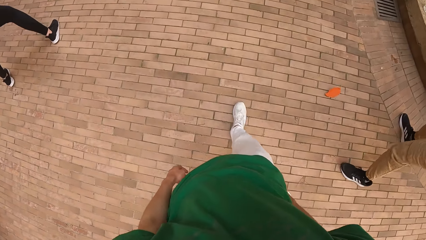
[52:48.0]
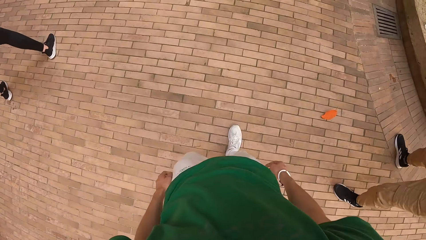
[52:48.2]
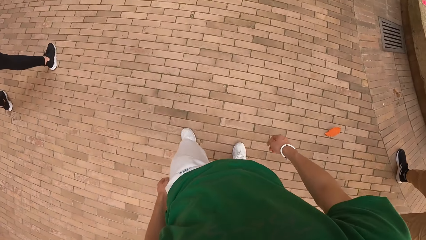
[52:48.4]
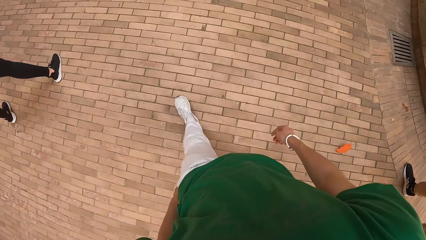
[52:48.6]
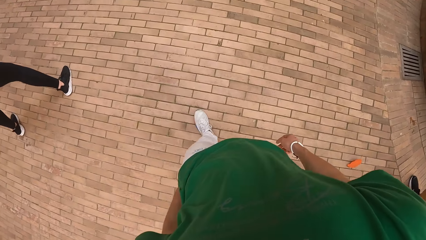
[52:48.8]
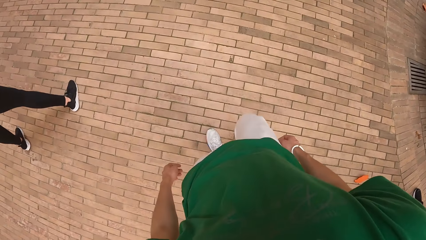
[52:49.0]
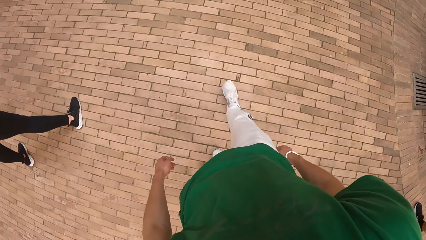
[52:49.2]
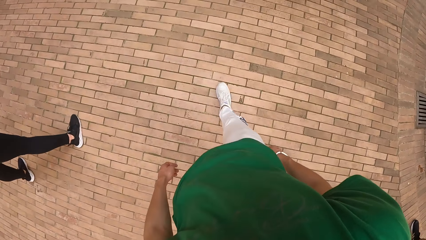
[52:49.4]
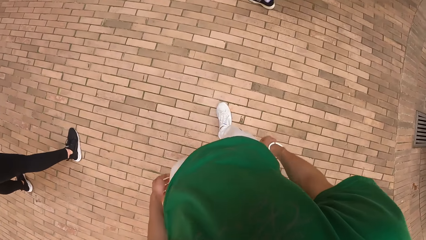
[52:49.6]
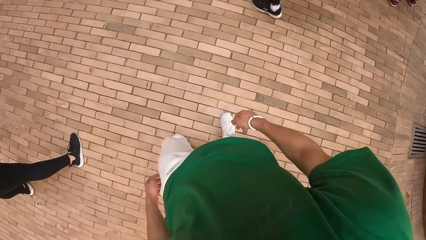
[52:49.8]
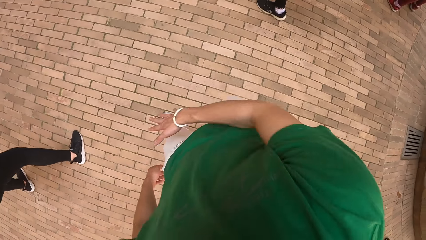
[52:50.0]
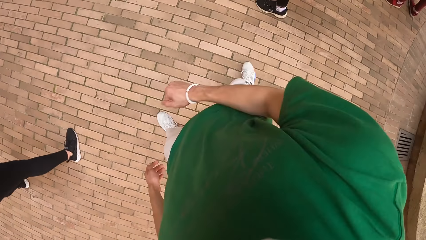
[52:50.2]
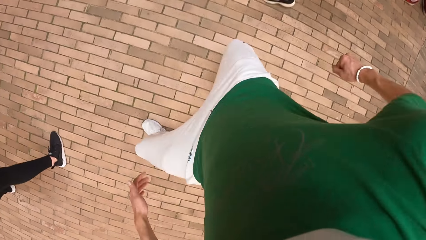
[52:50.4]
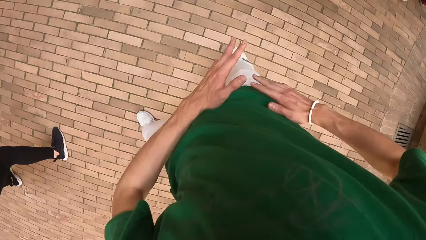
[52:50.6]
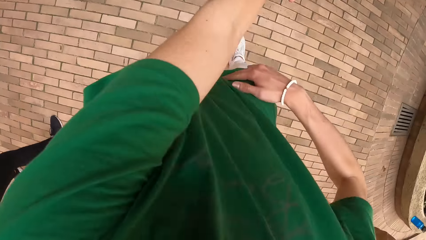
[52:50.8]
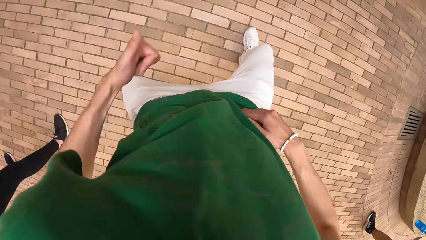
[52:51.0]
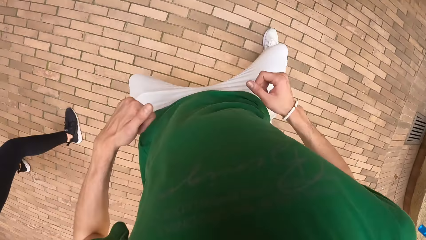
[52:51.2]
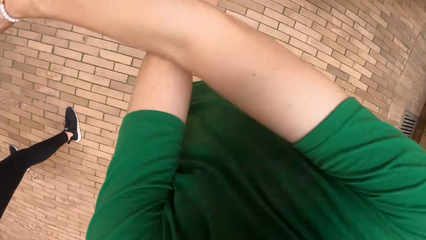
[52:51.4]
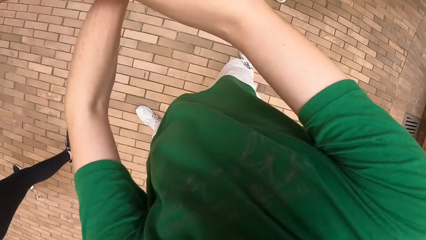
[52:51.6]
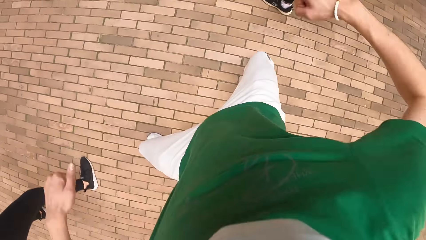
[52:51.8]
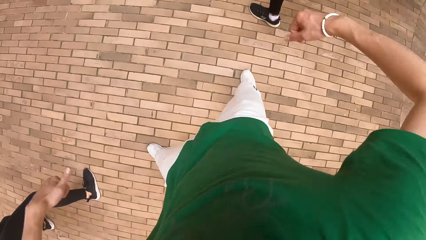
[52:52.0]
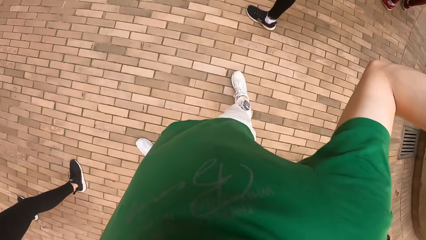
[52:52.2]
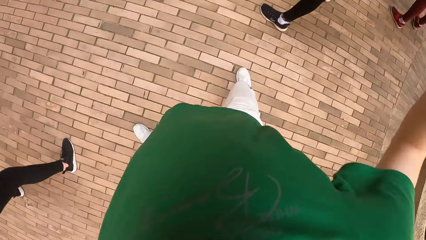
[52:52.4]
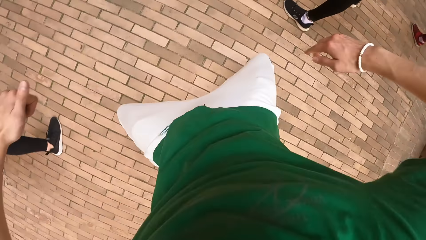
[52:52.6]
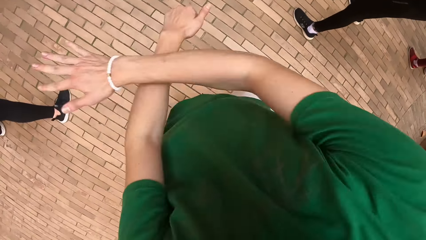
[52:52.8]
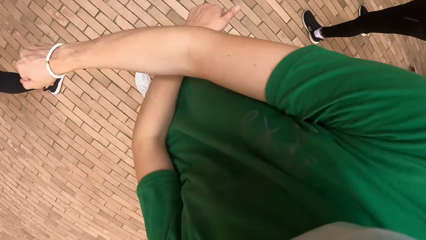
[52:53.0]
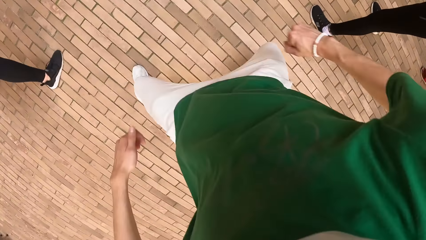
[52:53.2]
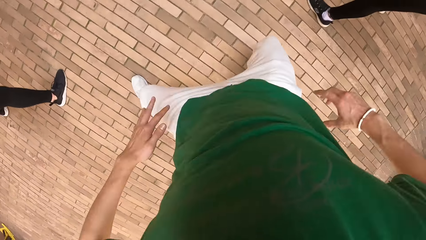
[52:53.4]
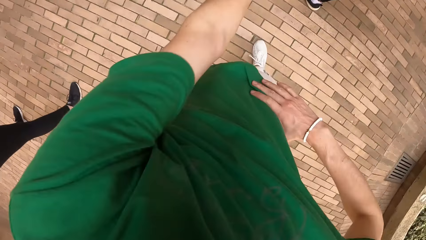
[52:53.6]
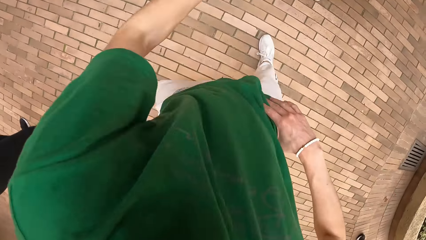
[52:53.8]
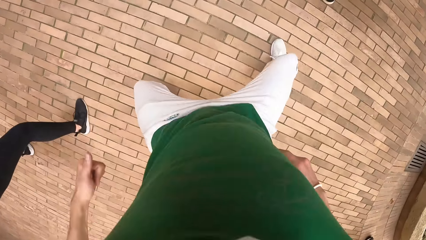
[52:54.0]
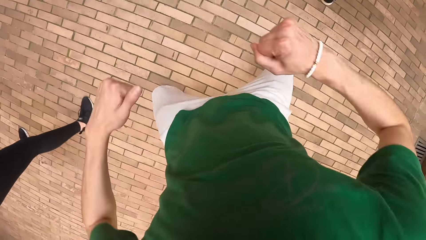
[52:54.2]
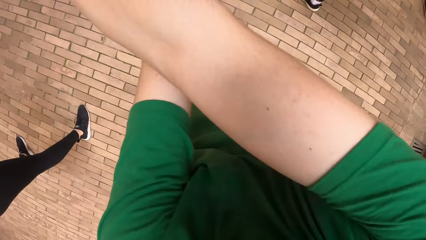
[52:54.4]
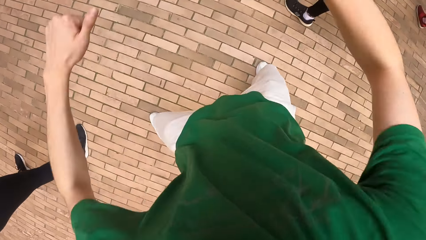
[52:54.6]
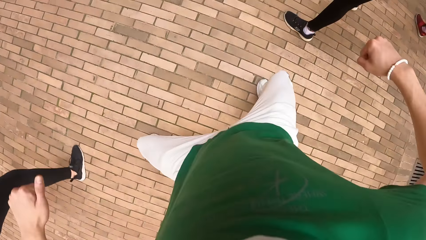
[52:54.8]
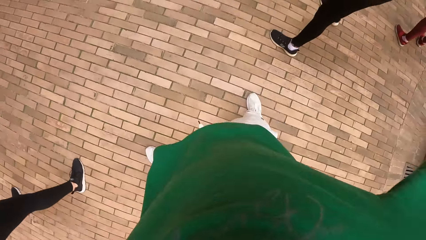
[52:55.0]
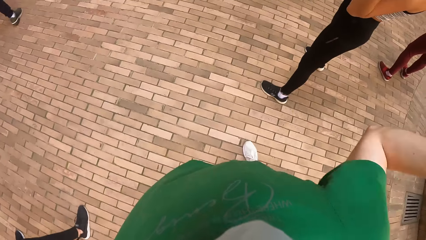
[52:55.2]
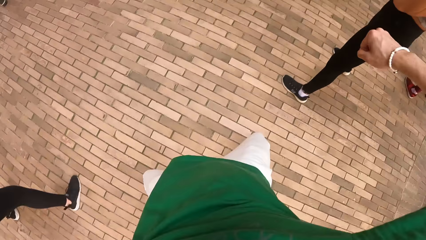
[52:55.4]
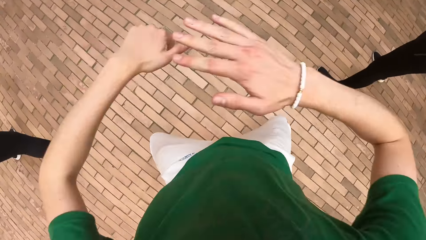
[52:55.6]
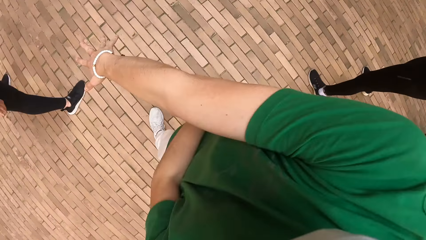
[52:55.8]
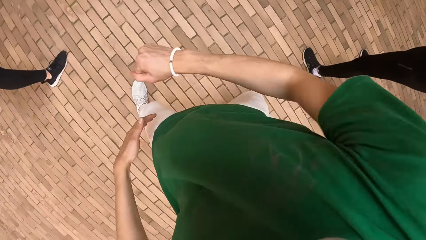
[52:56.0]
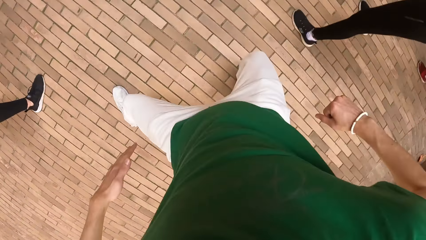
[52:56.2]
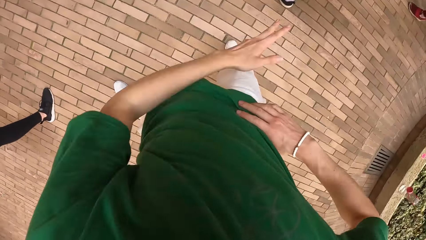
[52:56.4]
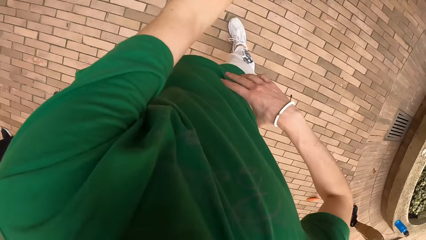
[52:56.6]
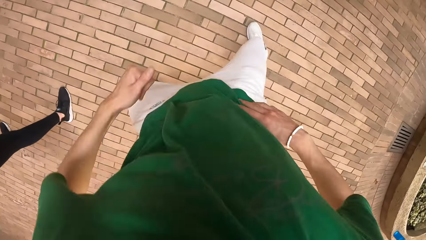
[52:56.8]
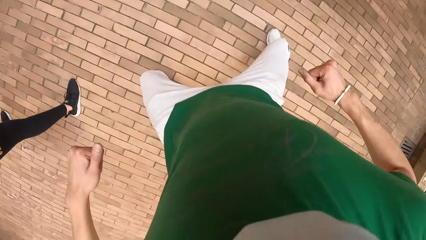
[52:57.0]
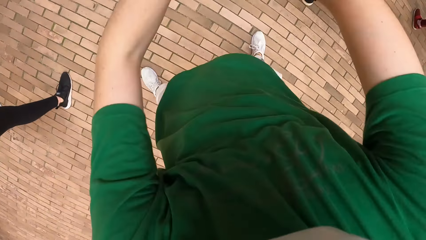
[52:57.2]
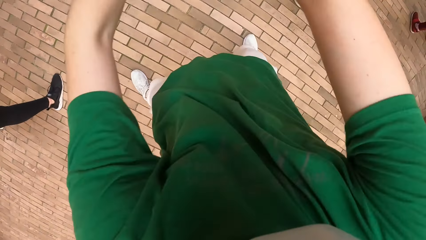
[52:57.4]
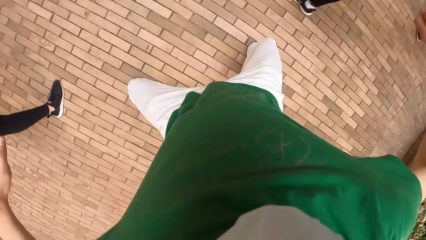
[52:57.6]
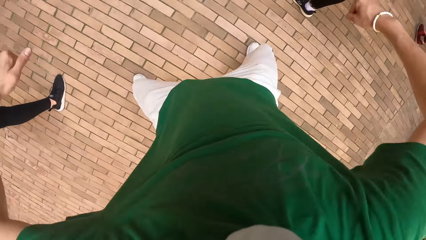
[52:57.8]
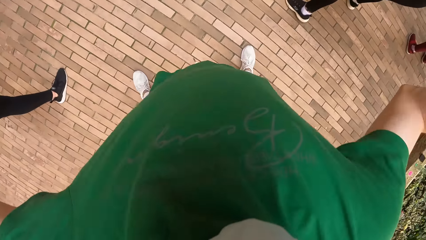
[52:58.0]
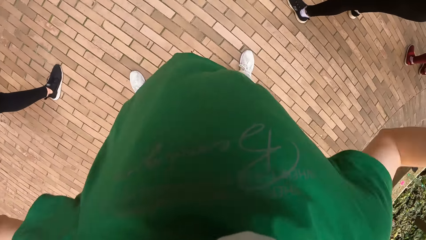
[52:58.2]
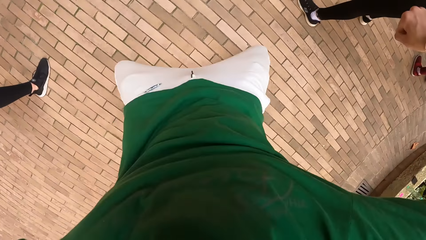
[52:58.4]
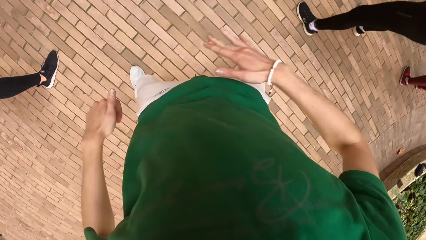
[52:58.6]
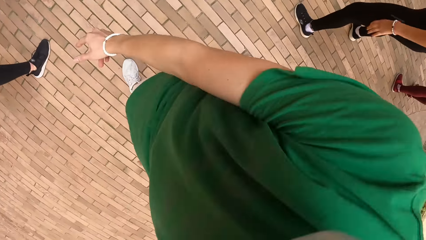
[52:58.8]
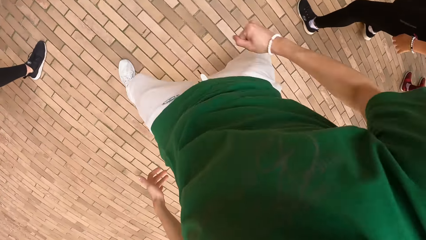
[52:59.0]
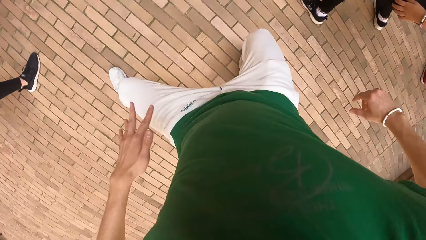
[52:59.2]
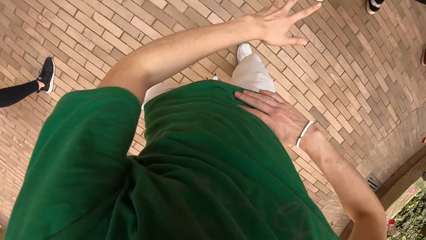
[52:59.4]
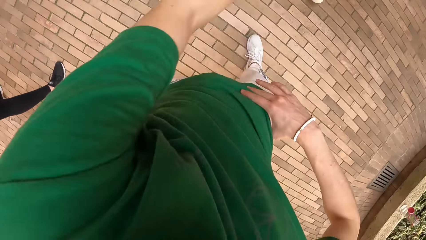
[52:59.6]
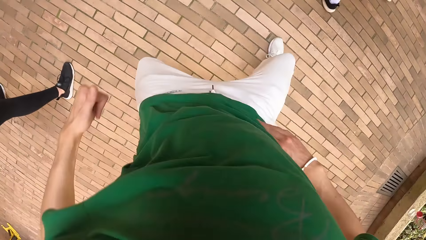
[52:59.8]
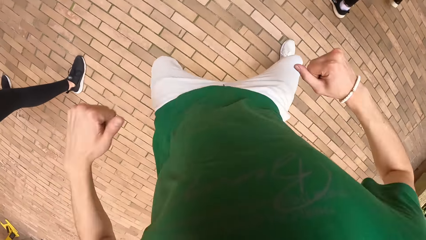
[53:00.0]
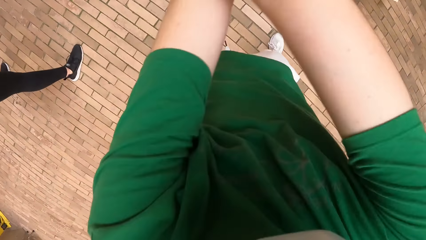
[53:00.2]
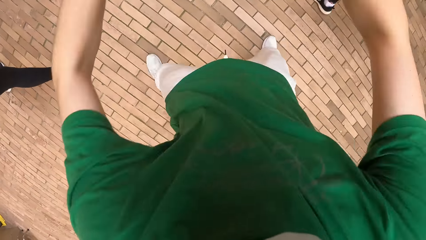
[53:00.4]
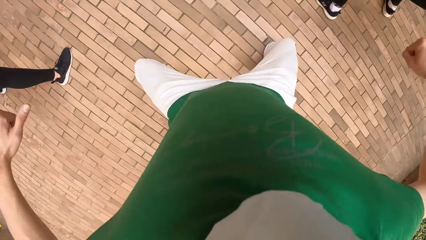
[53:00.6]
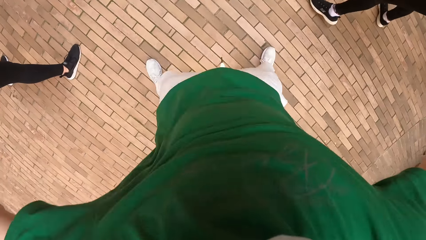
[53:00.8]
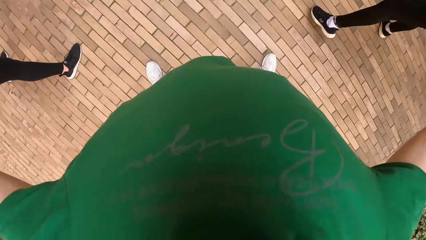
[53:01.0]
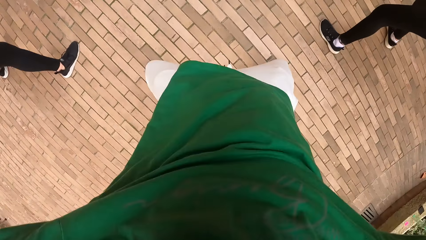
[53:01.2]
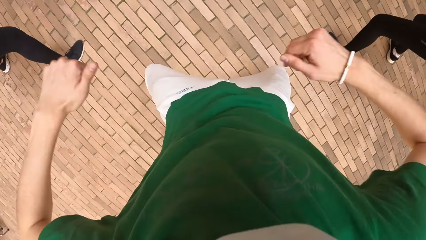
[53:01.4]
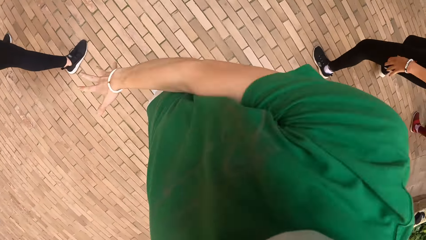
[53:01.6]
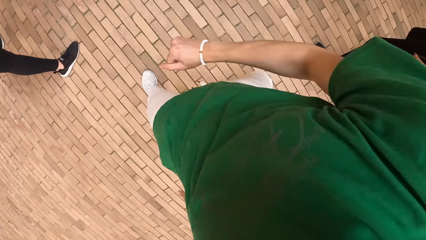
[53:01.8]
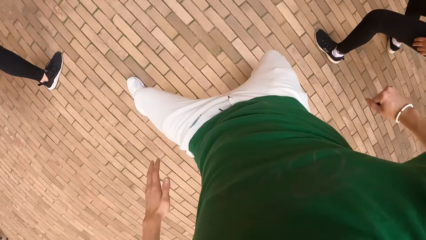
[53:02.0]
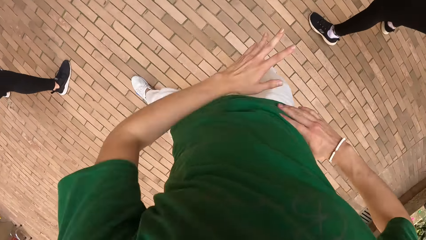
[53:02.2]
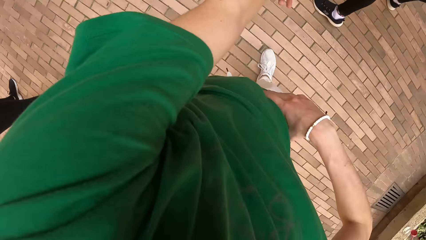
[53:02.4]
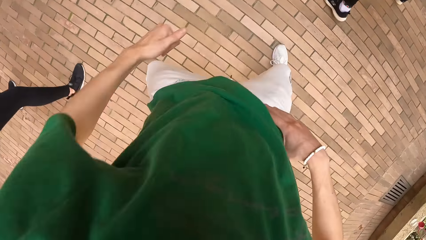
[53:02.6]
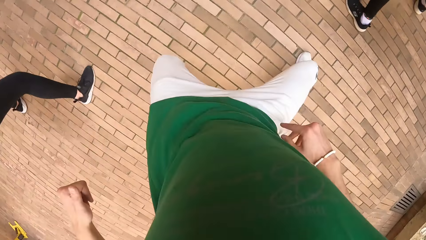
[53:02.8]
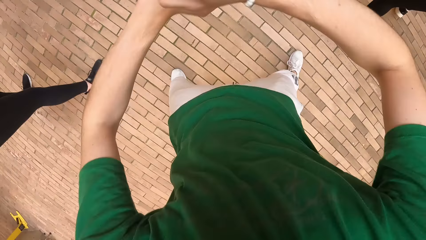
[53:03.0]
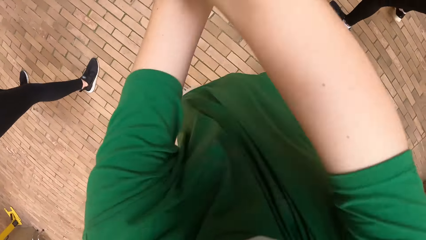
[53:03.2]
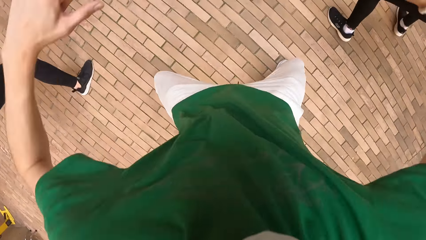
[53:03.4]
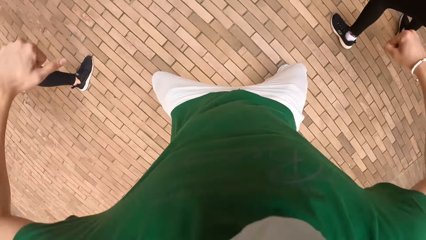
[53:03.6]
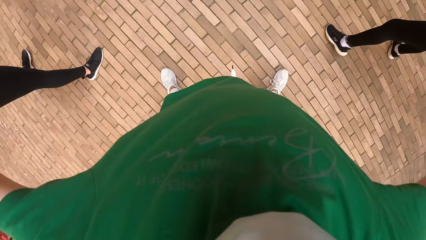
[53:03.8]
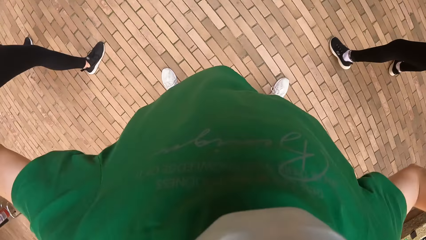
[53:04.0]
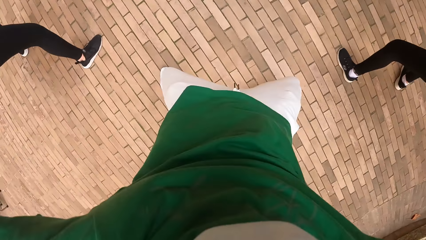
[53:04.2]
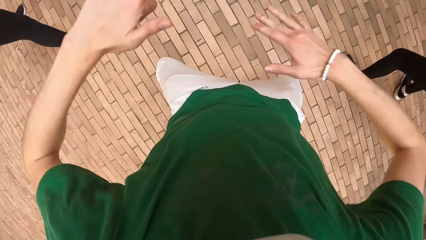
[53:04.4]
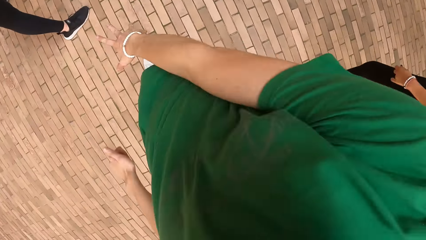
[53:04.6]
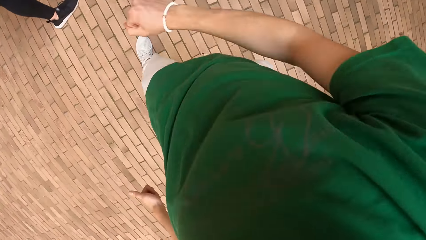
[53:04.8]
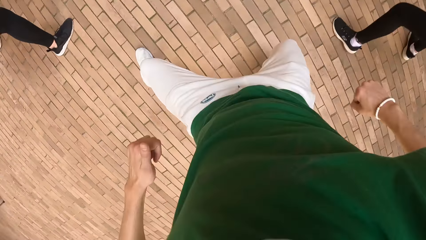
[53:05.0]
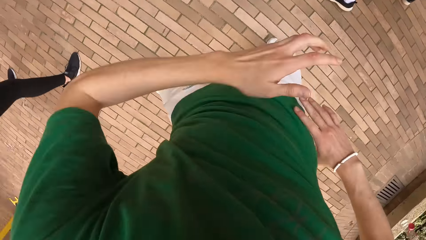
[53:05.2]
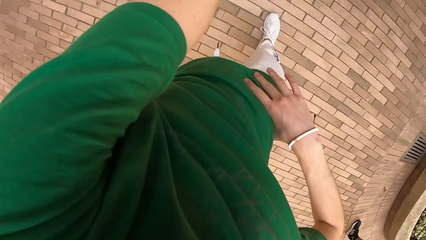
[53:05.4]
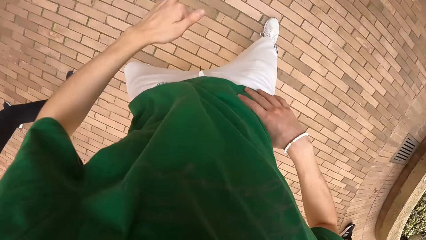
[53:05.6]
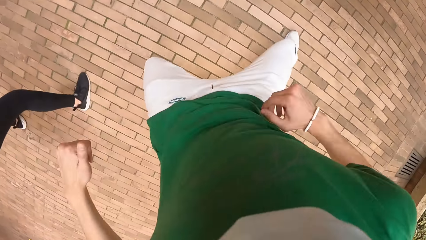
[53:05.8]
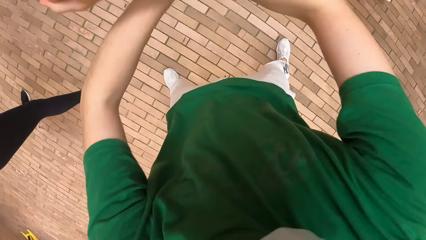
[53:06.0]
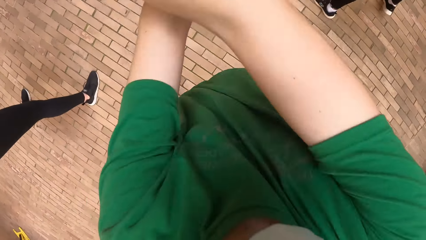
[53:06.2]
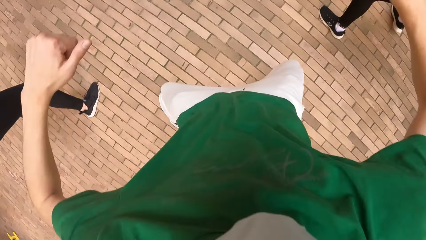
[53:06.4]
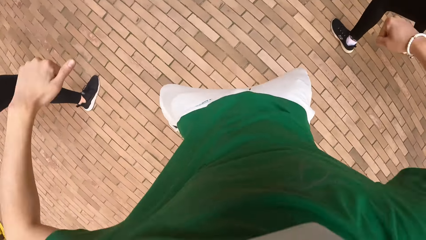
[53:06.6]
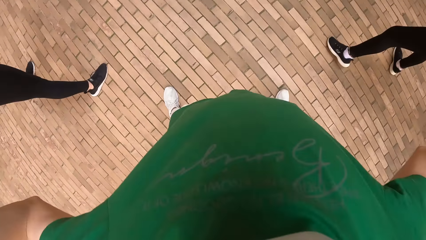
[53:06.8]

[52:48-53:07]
The camera wearer walks around.
